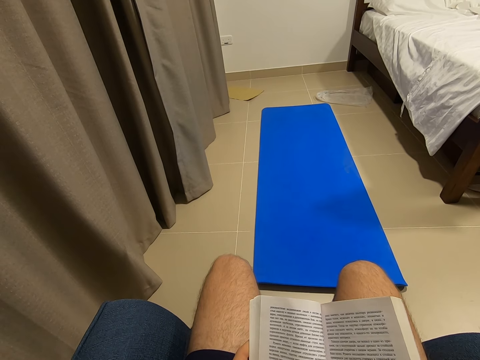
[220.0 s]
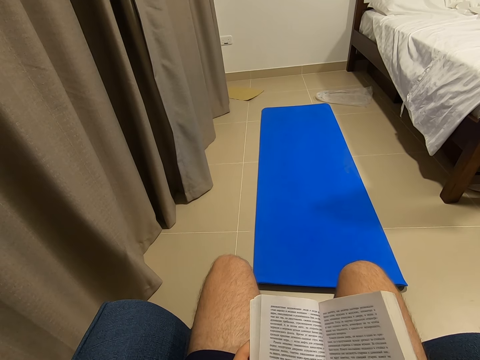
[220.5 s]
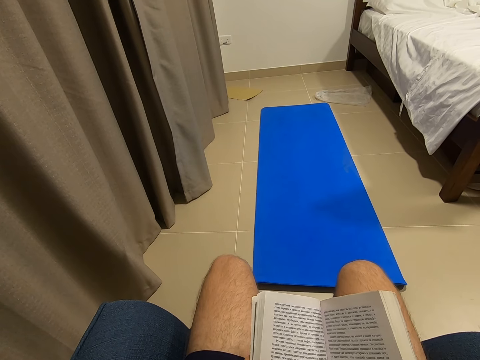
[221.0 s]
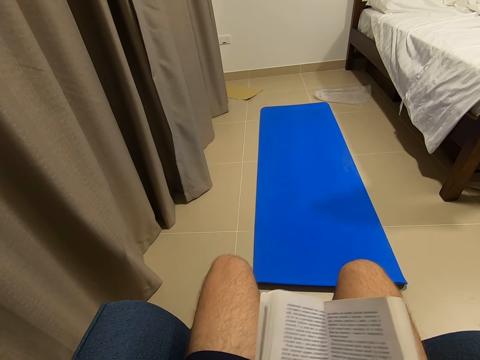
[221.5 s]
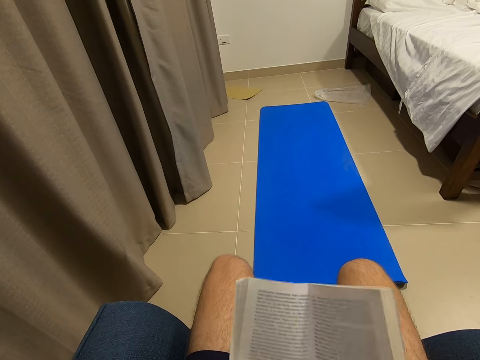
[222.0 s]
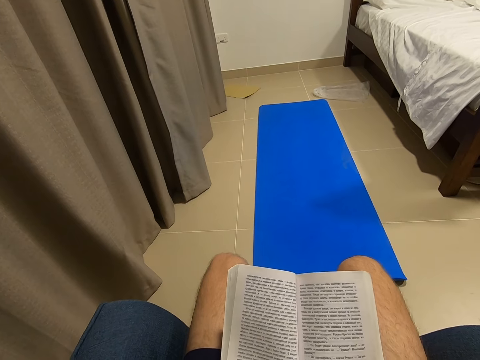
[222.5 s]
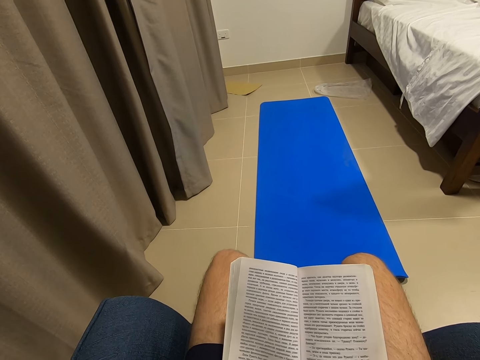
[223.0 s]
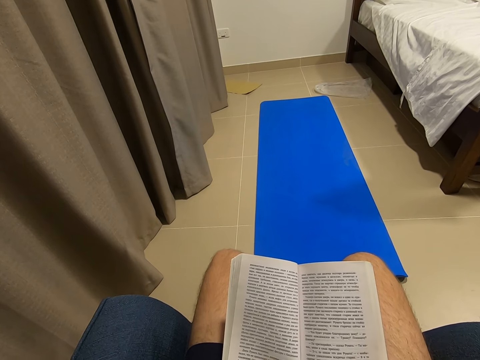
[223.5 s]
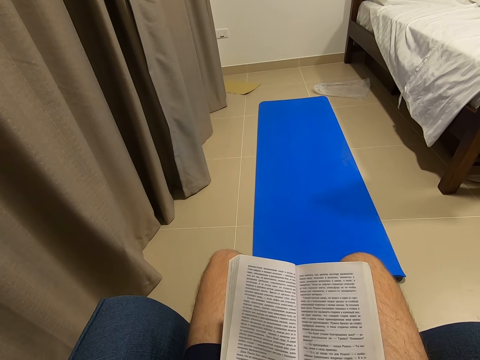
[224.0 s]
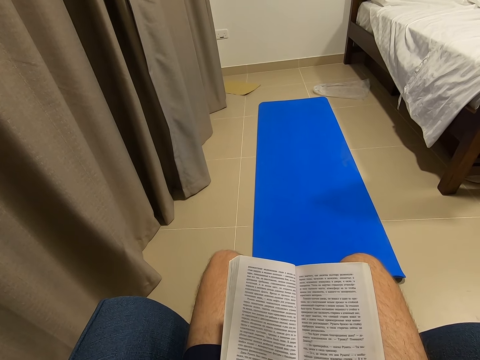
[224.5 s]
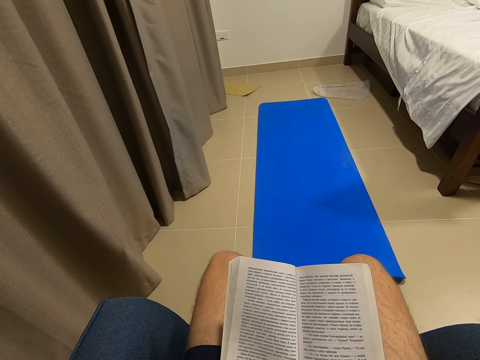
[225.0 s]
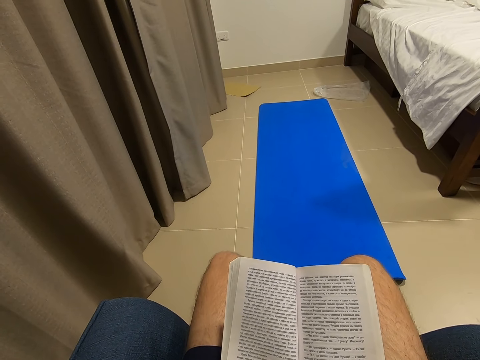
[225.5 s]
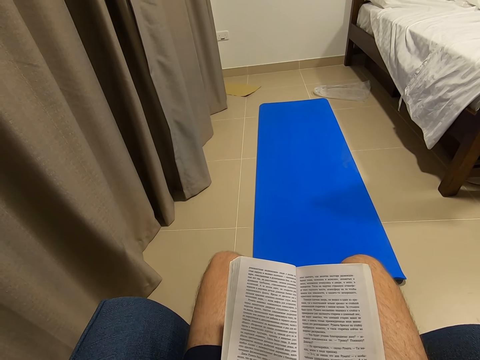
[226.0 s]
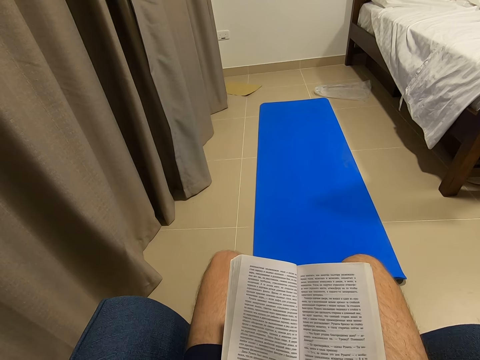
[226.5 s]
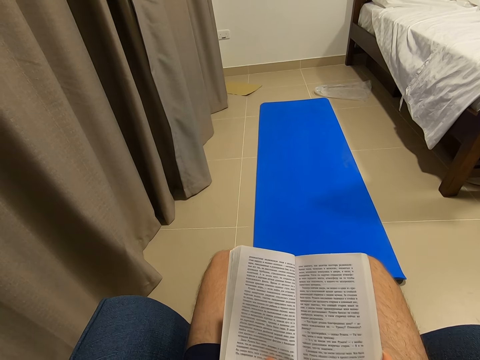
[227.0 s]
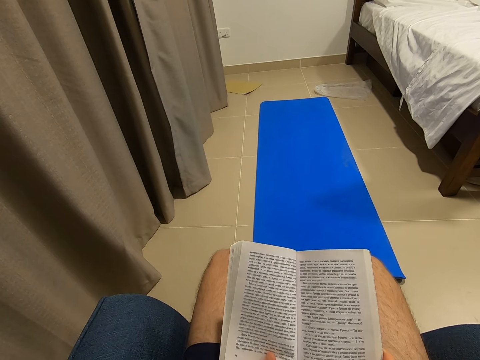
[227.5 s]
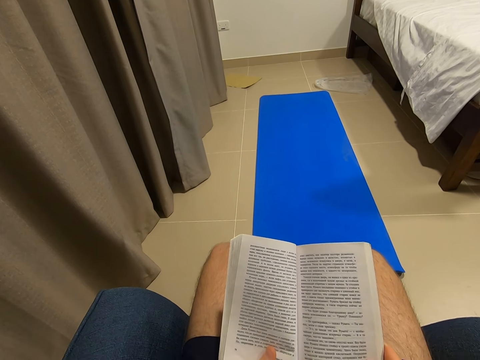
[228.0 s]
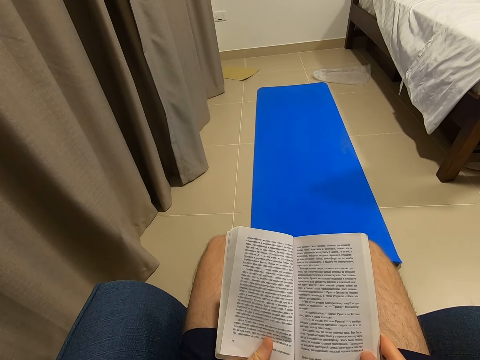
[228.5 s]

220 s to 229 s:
The camera wearer adjusts the book in his hands. He reads the book.

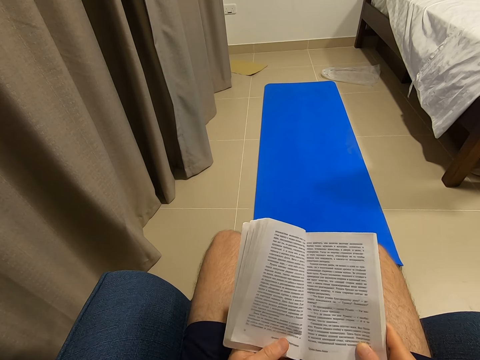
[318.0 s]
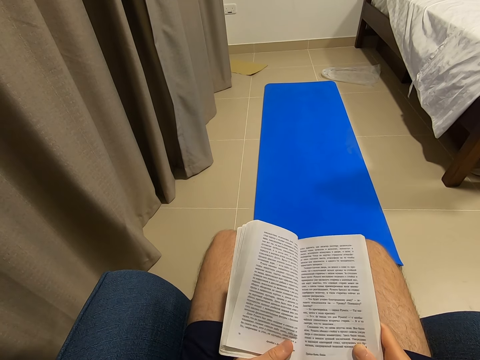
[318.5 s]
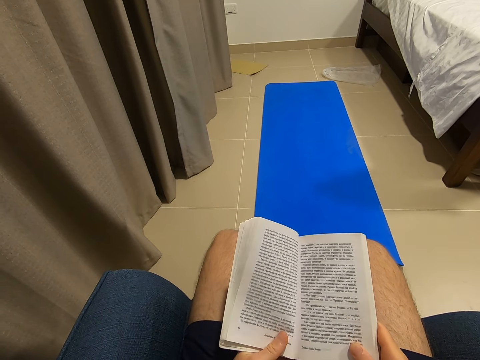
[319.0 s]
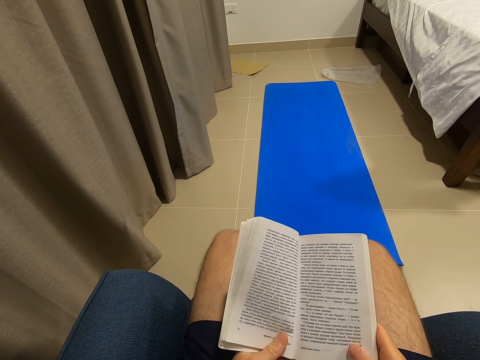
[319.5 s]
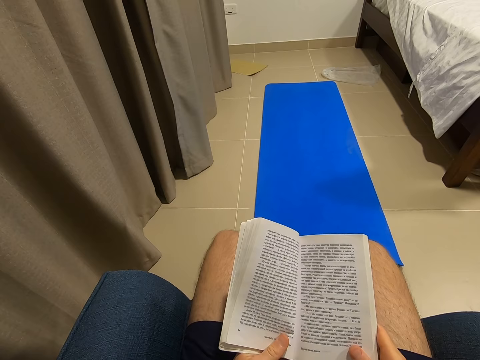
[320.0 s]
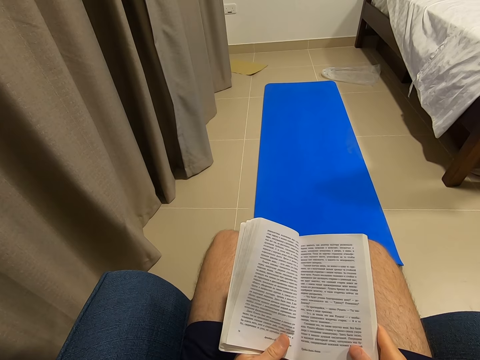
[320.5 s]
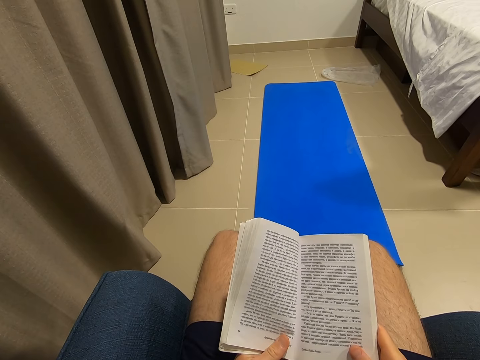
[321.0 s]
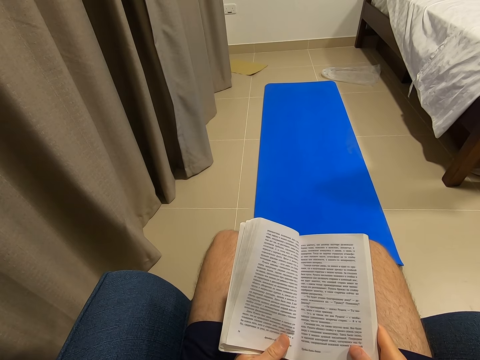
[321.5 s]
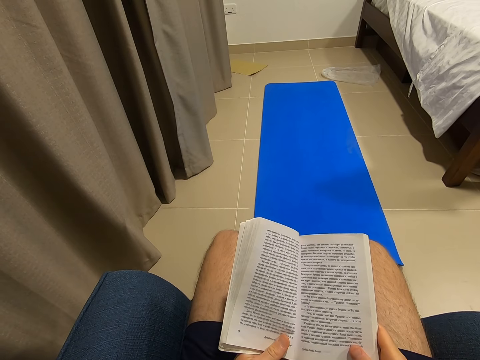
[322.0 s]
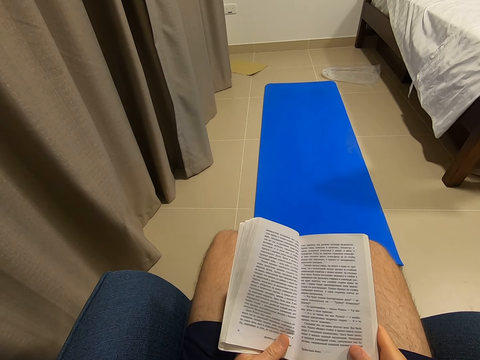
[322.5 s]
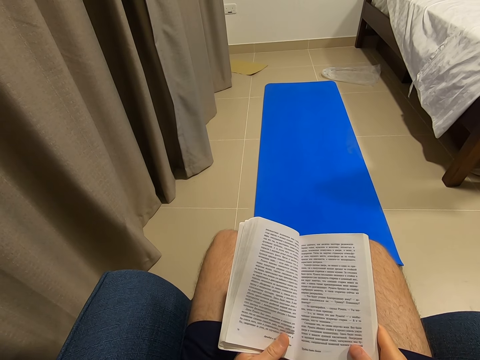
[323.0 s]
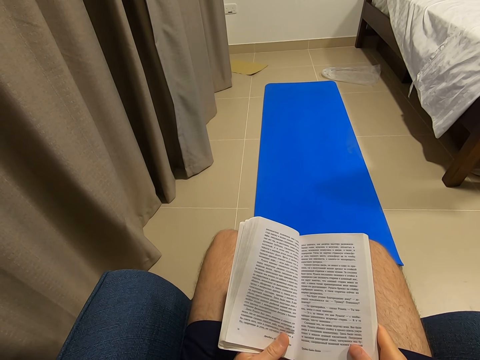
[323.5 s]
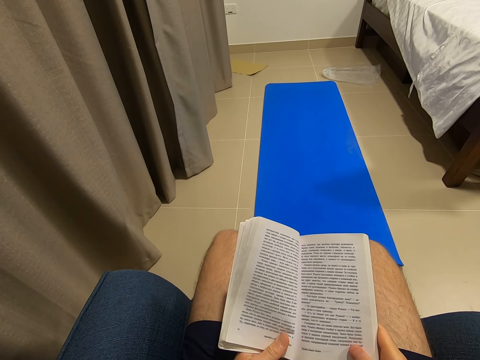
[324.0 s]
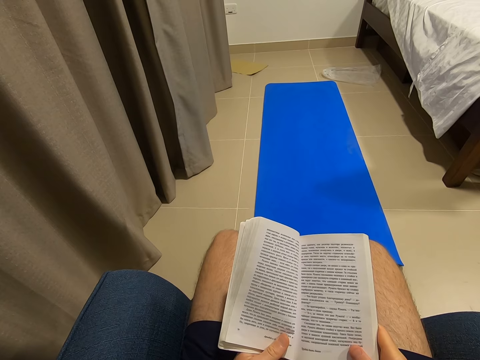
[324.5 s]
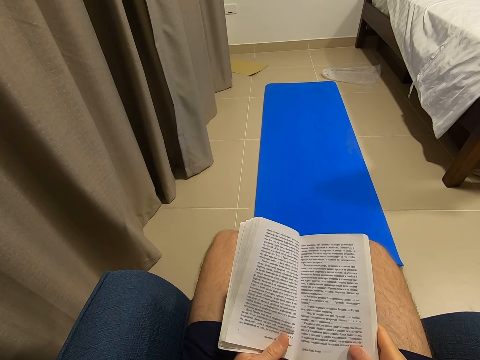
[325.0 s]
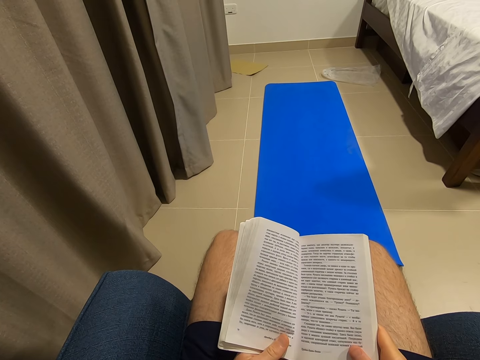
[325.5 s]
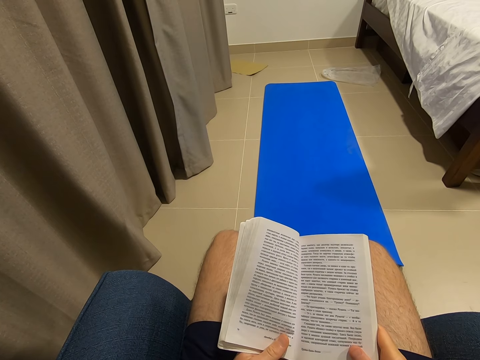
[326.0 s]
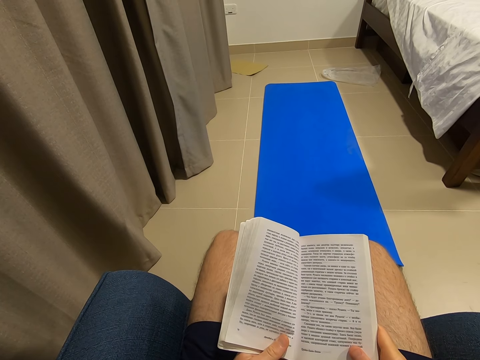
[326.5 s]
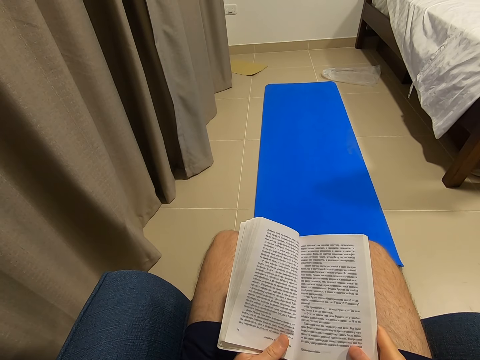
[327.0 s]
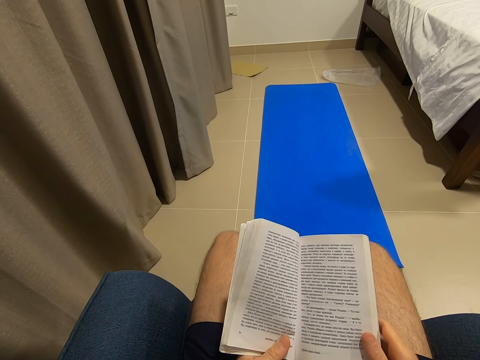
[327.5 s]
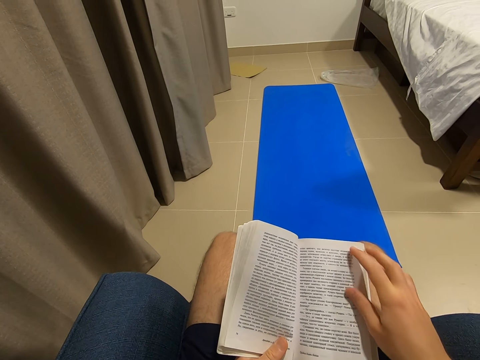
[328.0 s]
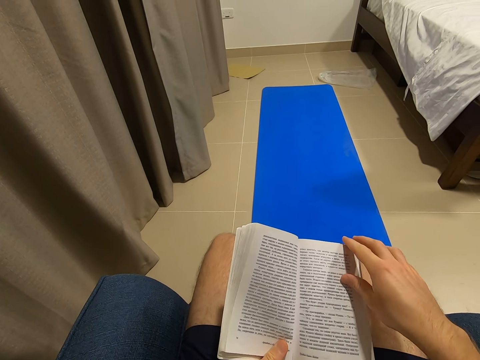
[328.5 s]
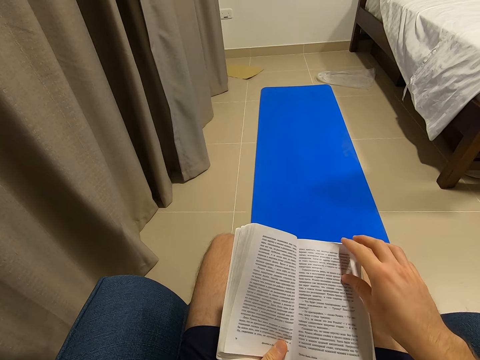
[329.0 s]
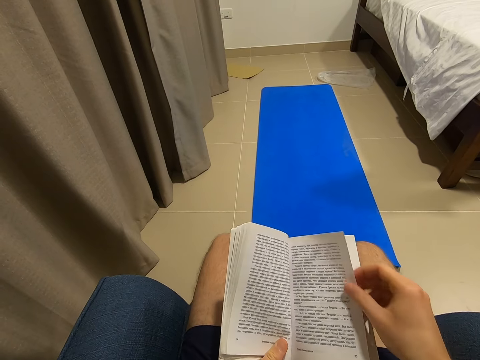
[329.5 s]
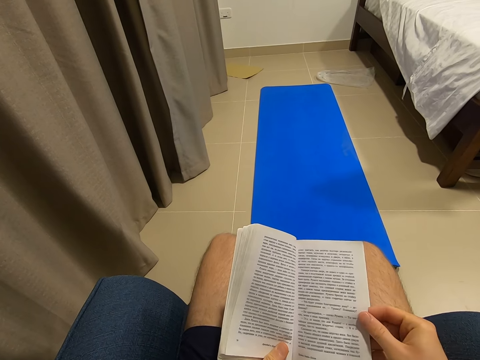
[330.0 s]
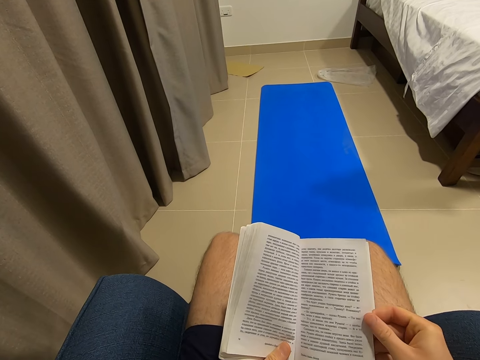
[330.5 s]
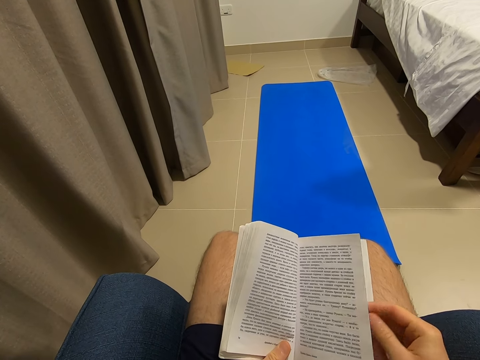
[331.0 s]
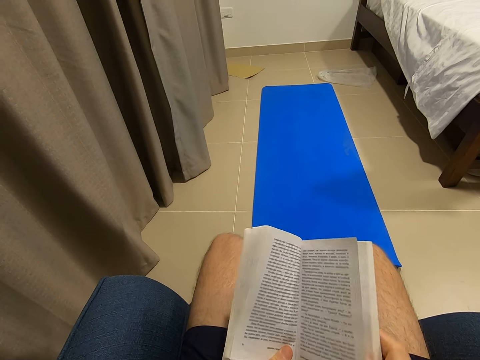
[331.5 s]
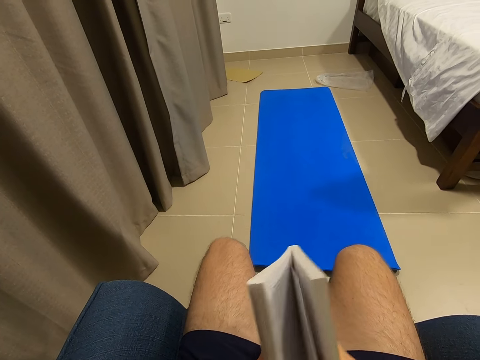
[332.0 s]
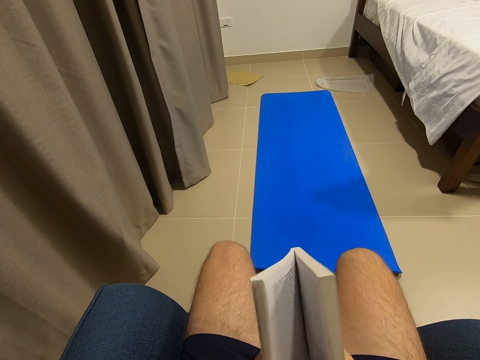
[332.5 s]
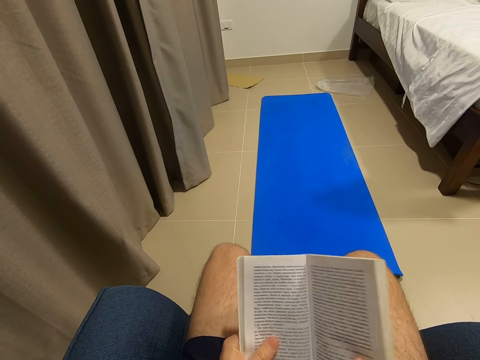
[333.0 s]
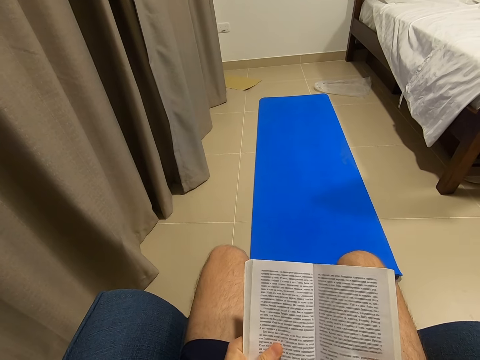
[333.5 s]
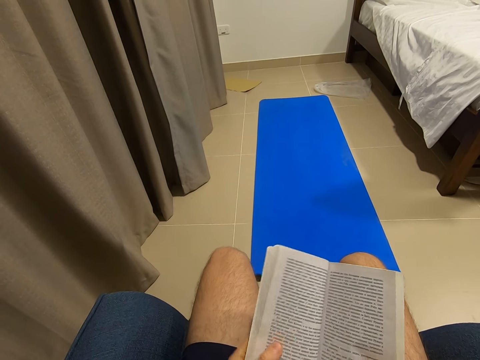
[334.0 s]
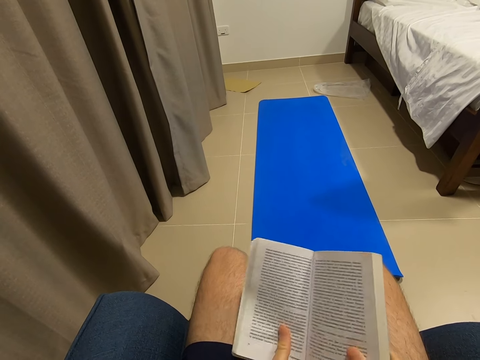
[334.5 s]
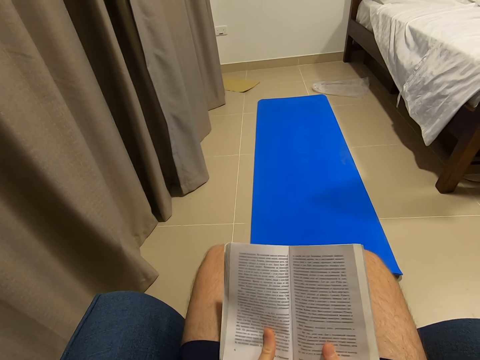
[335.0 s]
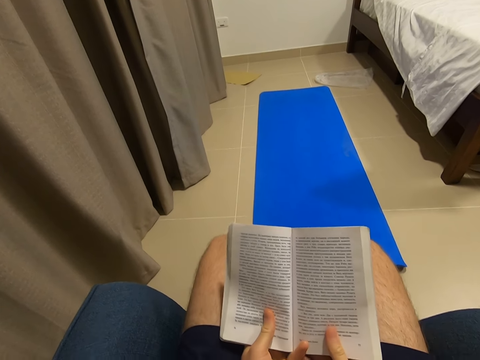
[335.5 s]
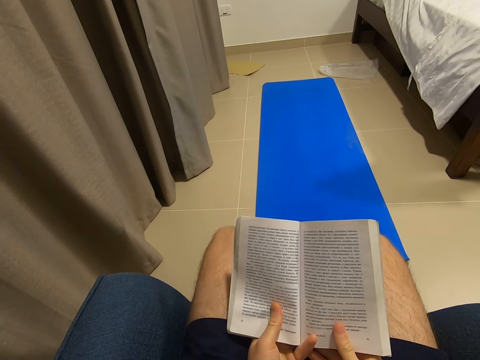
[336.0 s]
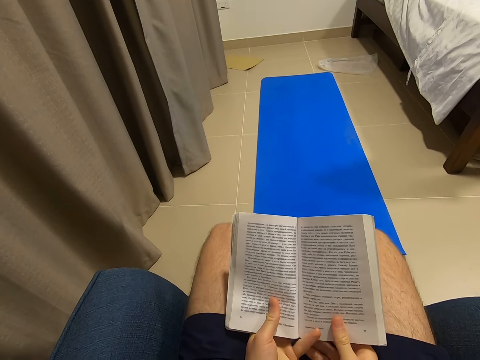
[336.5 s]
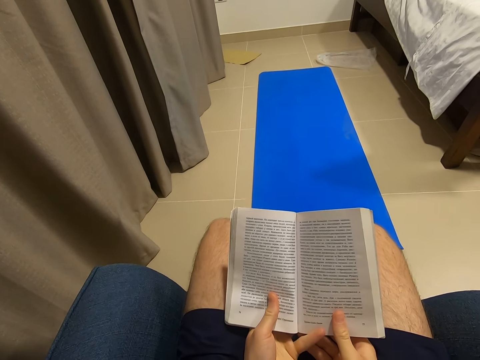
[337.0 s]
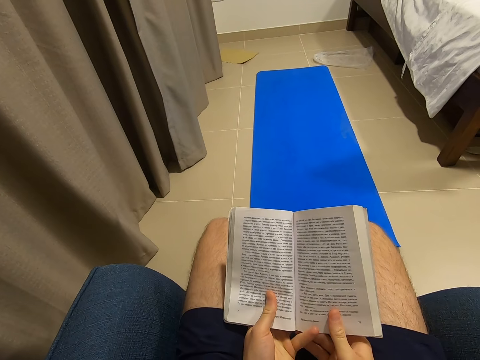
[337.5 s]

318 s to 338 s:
The camera wearer moves the book and reads the book. He turns a page over with his right hand. He holds the page. He closes the book a bit and opens the book. He reads the book and moves the book.
